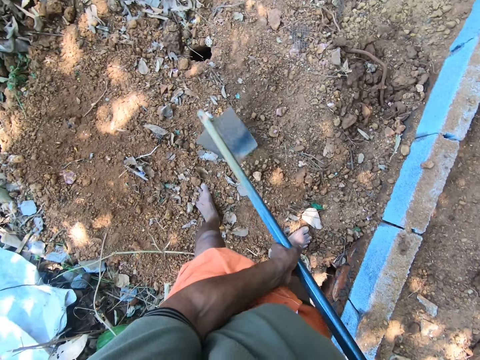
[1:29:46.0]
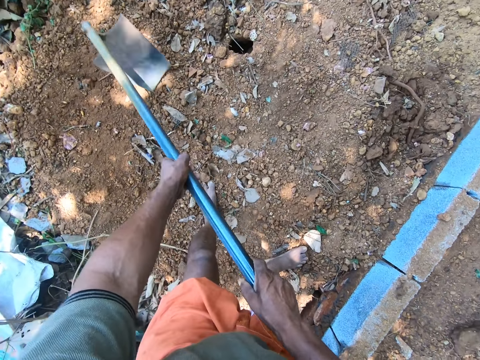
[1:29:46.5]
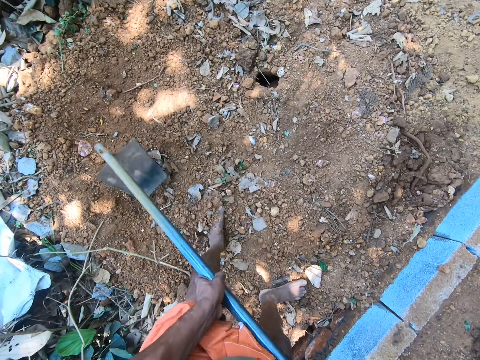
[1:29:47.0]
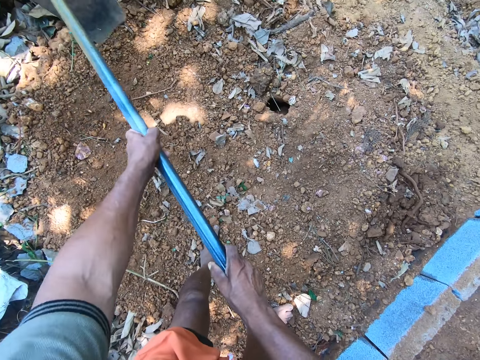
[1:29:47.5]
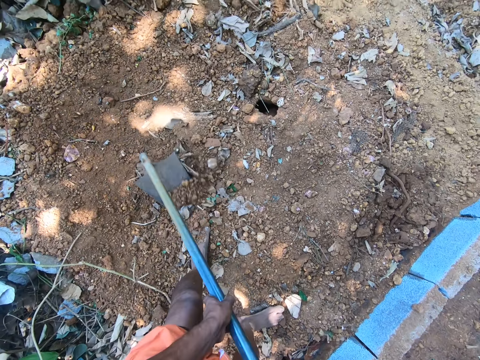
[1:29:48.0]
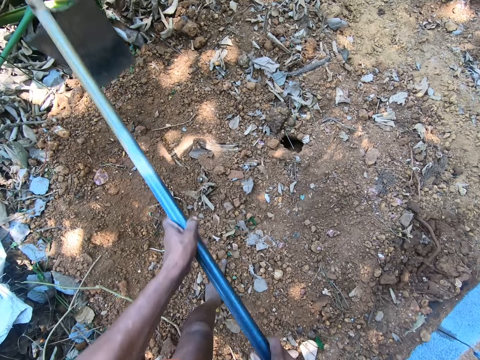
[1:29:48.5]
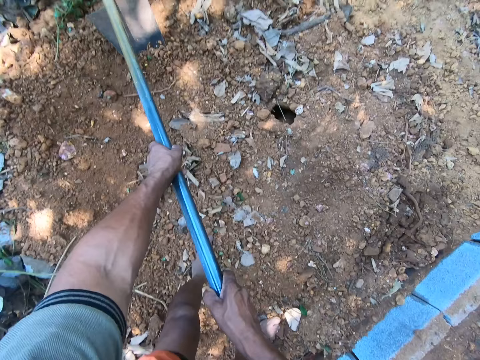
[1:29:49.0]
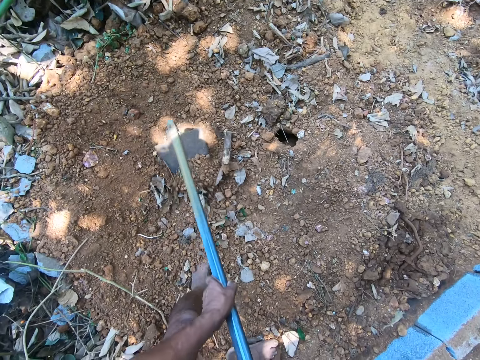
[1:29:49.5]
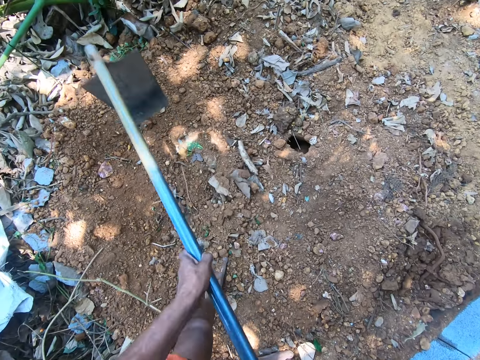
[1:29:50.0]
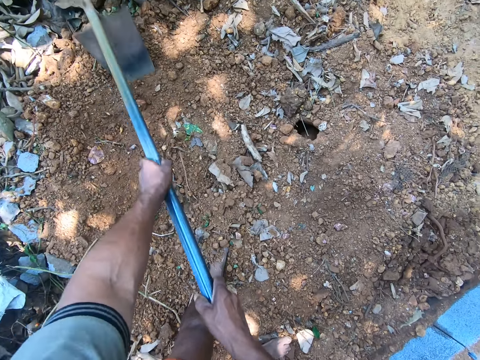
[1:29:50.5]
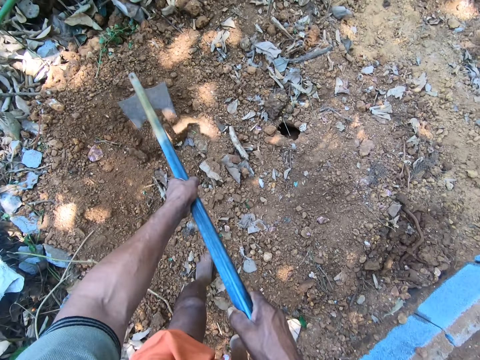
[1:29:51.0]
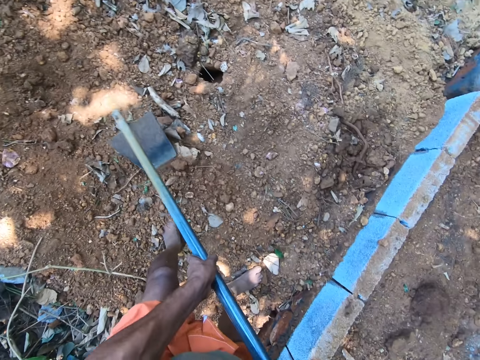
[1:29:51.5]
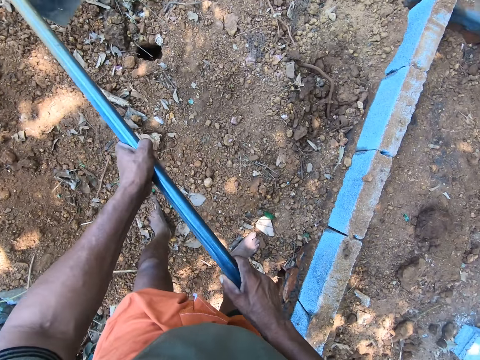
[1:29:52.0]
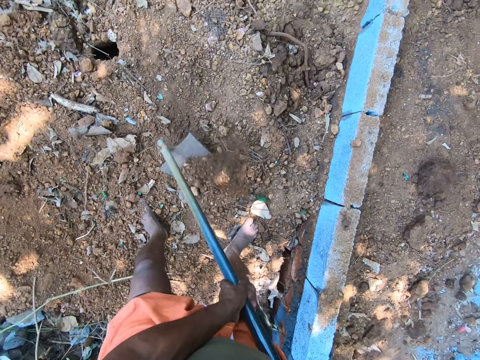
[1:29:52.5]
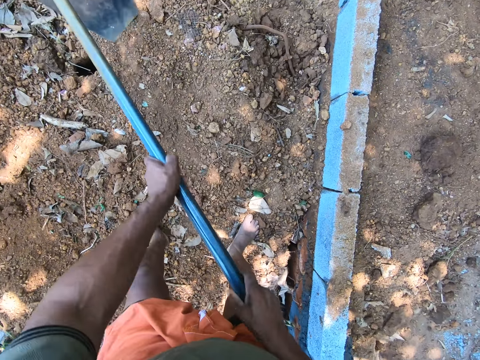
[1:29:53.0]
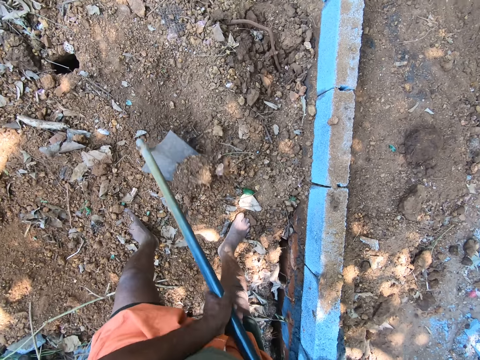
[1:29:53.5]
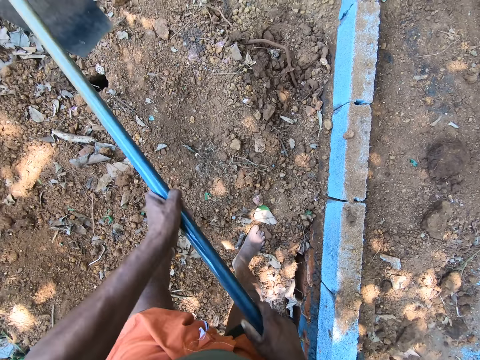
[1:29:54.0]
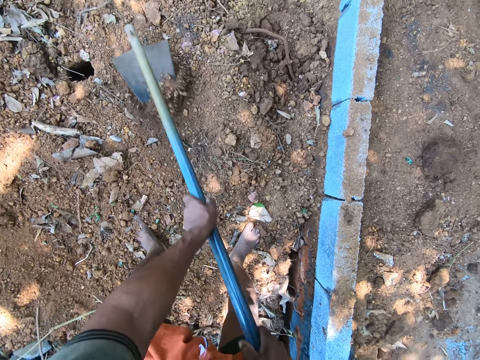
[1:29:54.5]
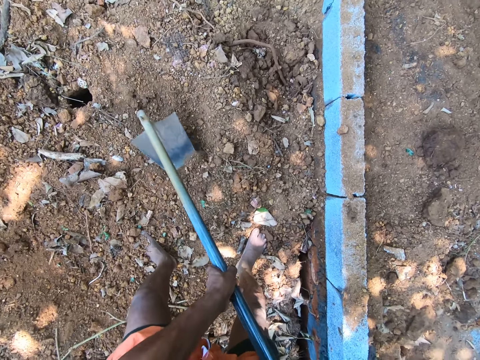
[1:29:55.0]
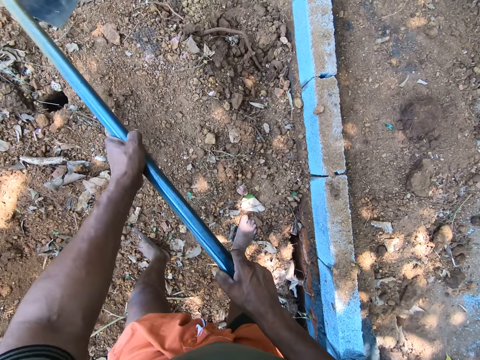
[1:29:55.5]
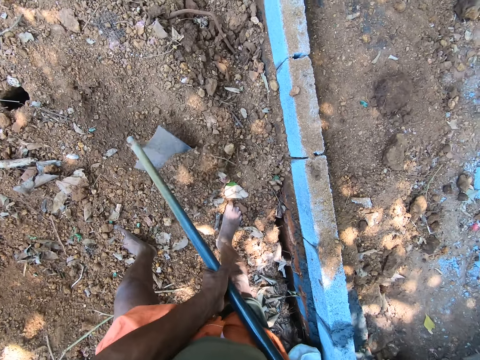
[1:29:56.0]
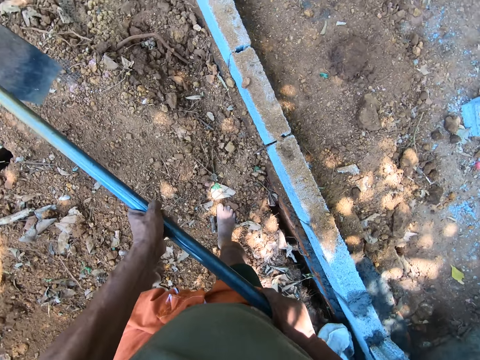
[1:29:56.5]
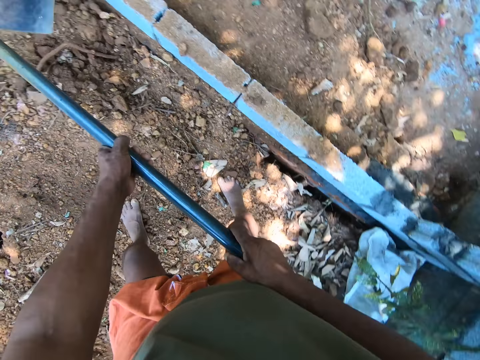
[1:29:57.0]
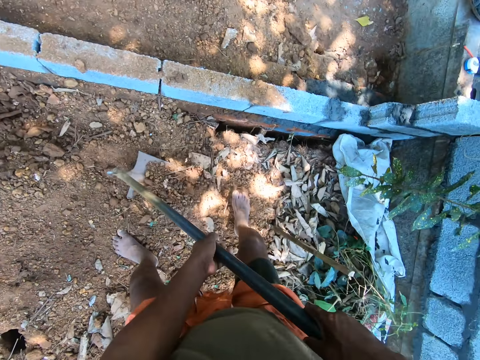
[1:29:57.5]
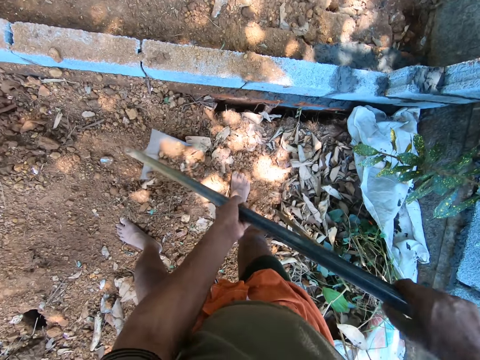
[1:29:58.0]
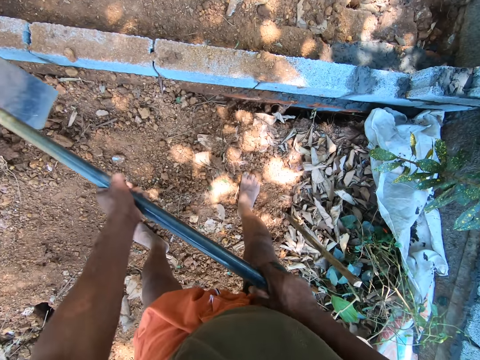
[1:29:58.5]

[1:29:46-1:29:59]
The camera wearer pours the soil on the ground. He throws sand in the hoe with both hands. He shapes the soil with the hoe in his hands. He digs with the hoe in both hands.

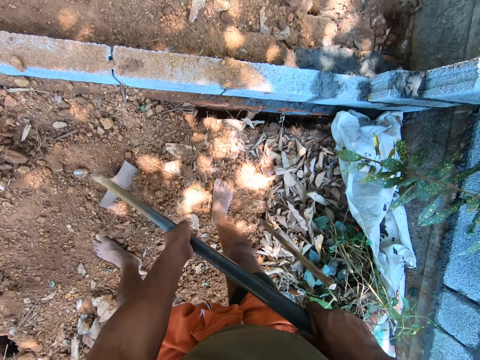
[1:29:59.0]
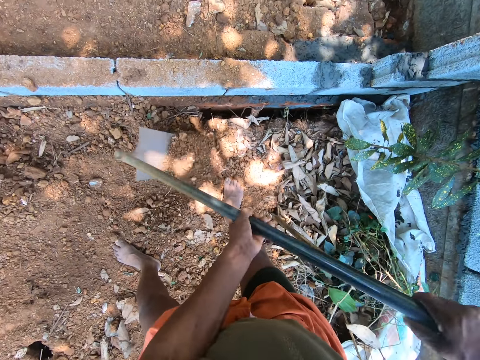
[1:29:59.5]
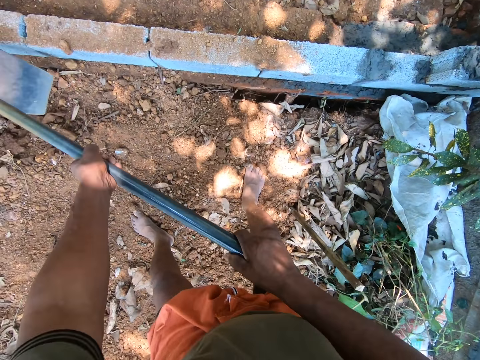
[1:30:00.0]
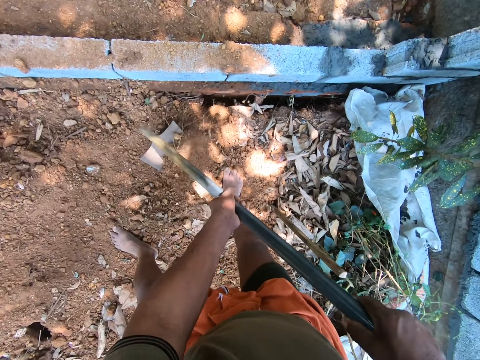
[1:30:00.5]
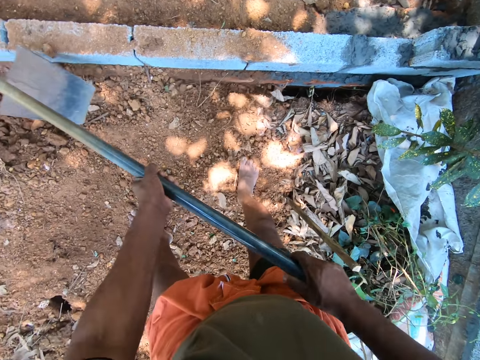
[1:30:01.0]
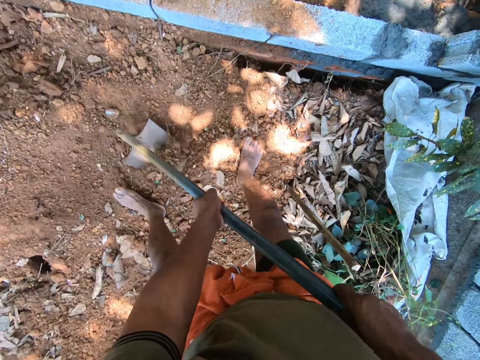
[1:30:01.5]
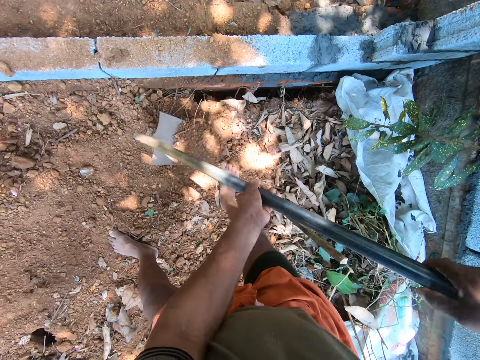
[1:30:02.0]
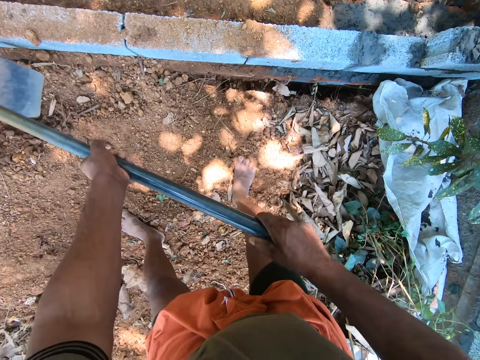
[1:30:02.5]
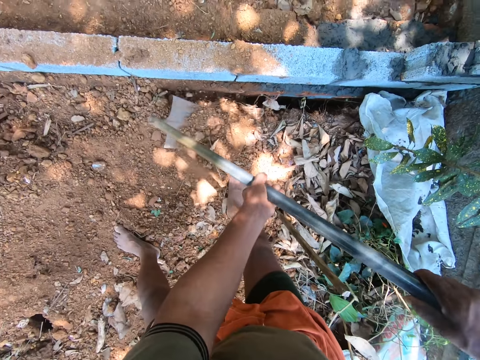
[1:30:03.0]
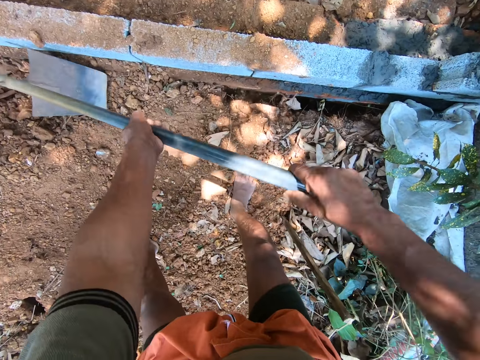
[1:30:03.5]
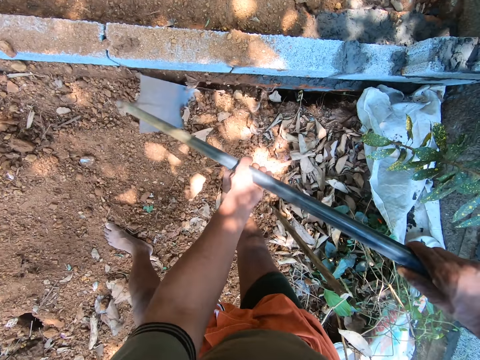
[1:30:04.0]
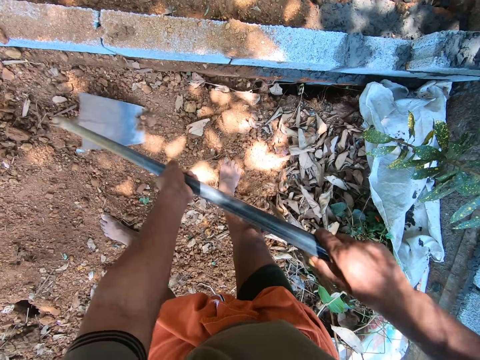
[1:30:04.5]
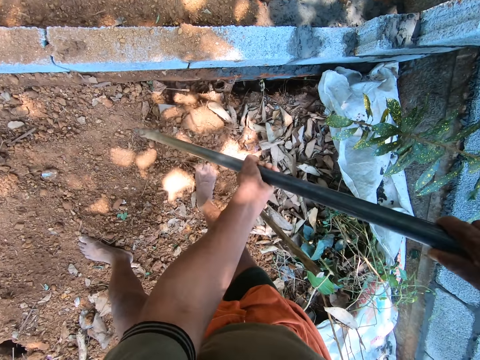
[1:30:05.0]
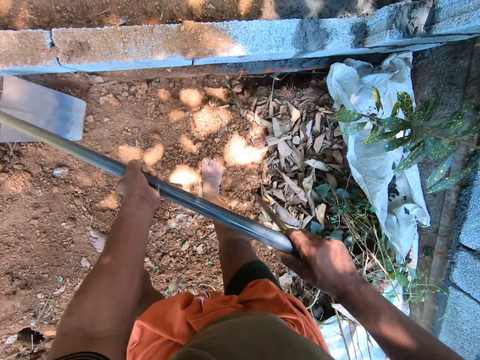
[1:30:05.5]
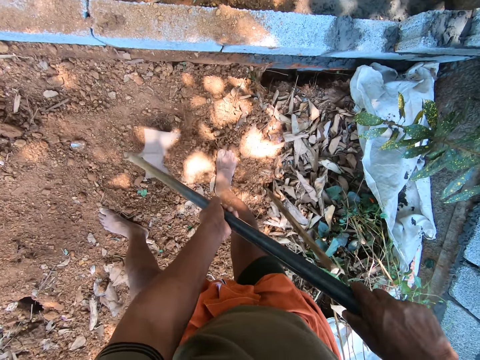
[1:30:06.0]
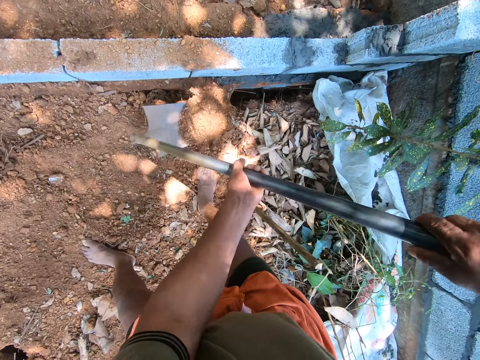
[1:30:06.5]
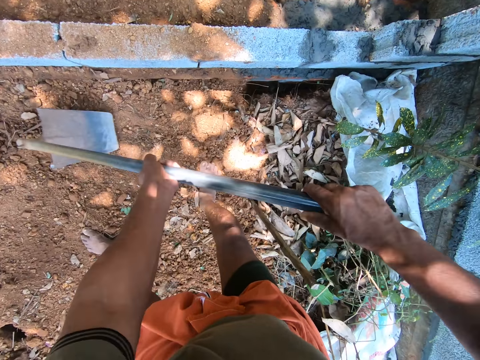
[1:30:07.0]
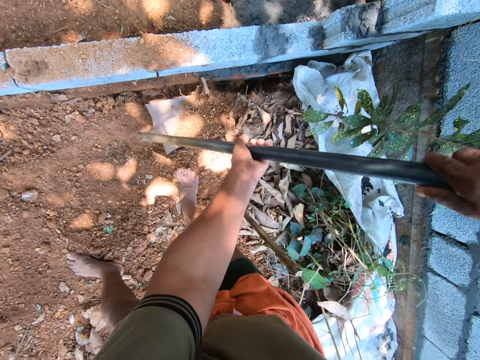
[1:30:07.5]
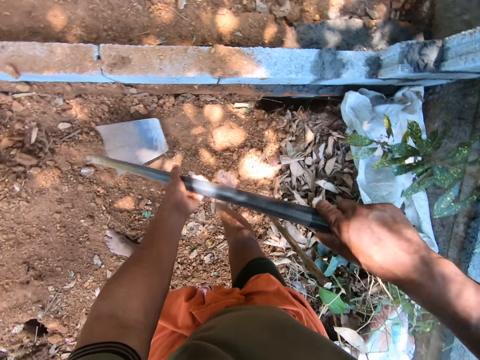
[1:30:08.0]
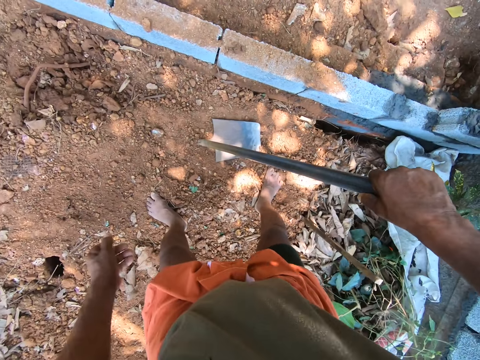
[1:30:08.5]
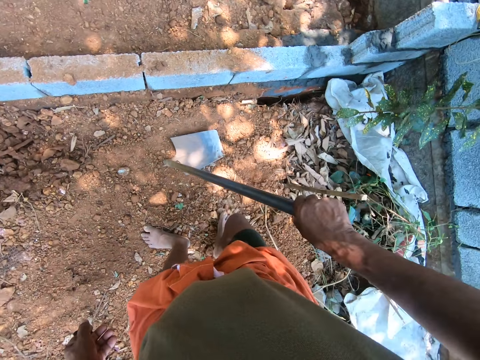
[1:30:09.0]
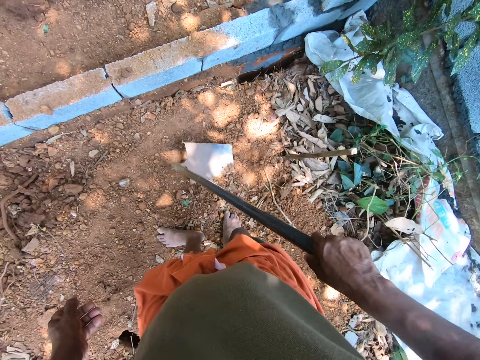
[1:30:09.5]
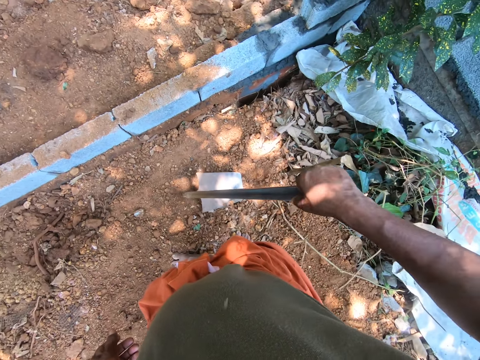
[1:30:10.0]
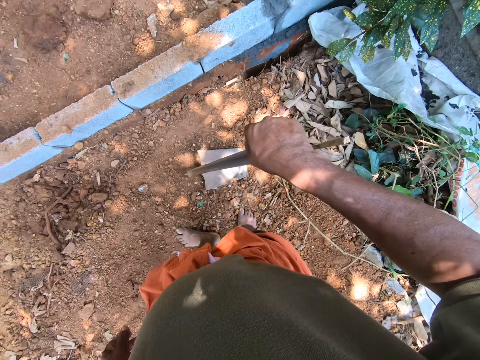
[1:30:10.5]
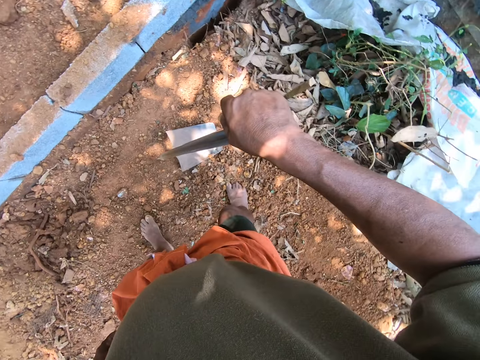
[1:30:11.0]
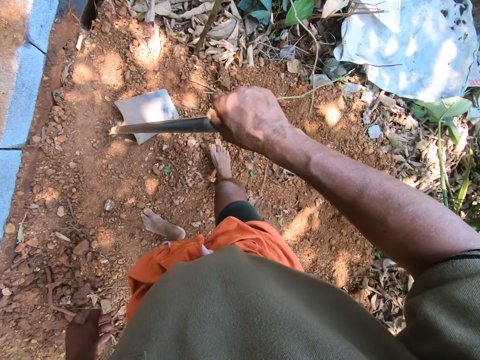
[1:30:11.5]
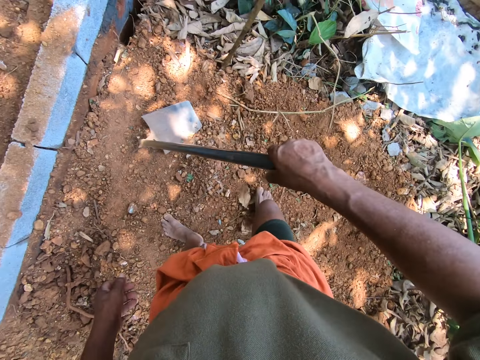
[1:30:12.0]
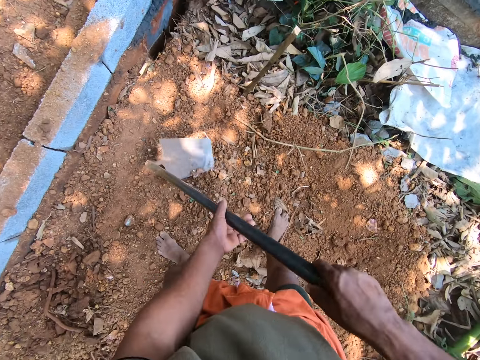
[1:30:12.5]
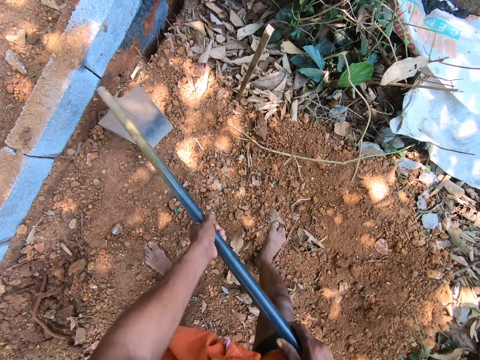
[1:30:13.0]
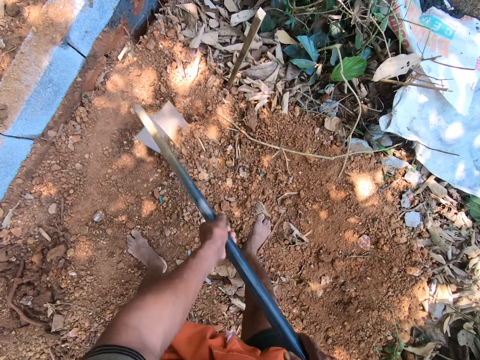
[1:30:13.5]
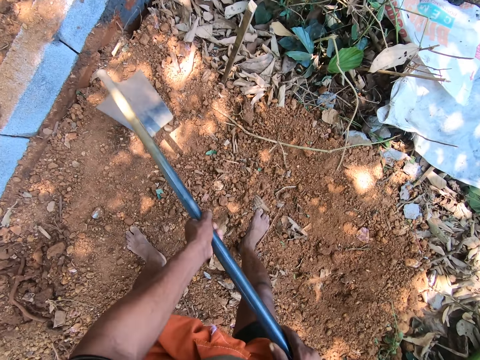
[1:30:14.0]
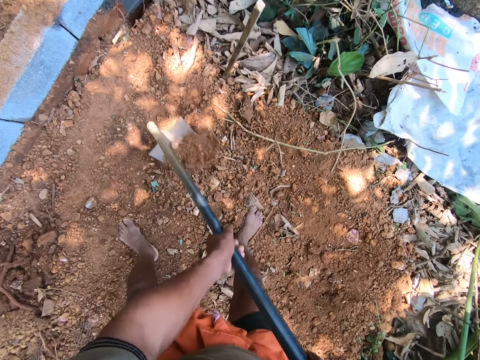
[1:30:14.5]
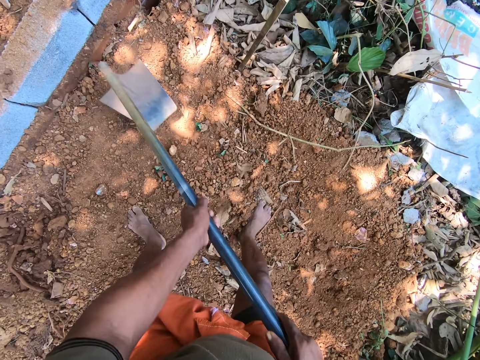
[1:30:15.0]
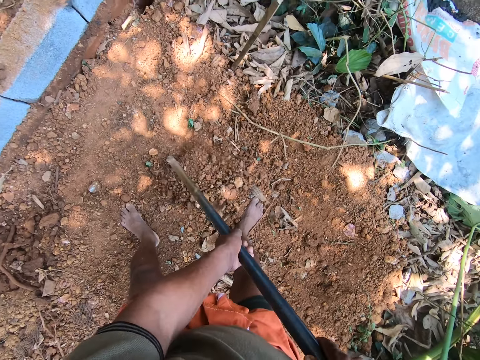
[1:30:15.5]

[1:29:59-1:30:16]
The camera wearer throws sand in the hoe with both hands. He holds the hoe with his right hand. He digs with the hoe in both hands. He shapes the soil with the hoe in his hands.
